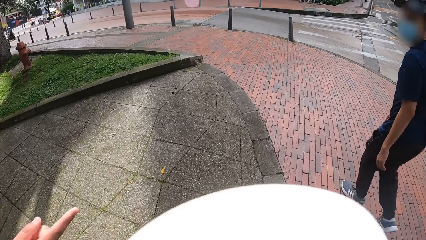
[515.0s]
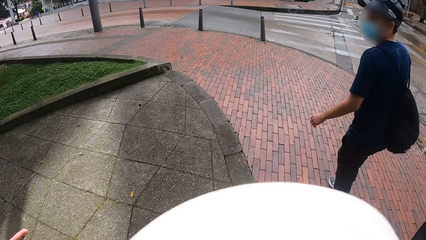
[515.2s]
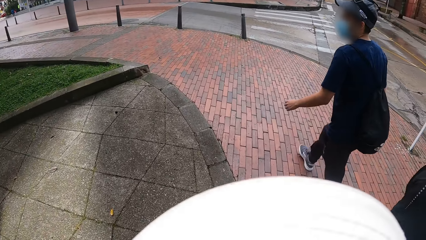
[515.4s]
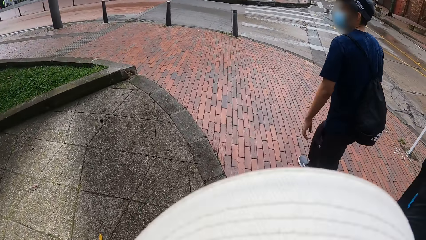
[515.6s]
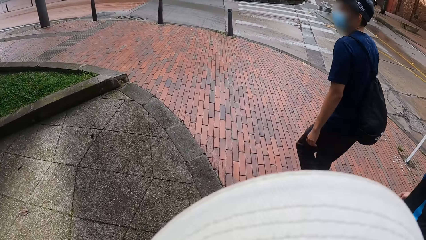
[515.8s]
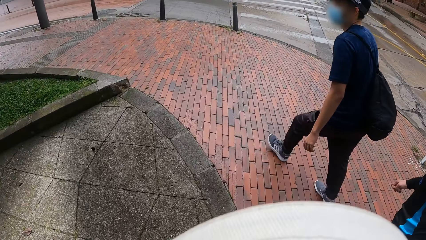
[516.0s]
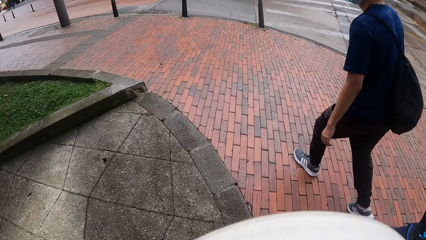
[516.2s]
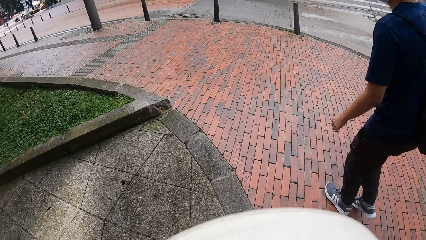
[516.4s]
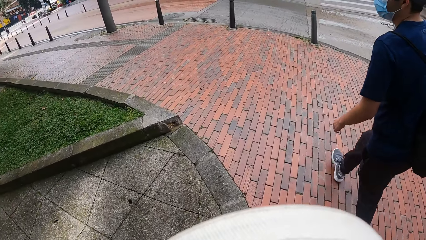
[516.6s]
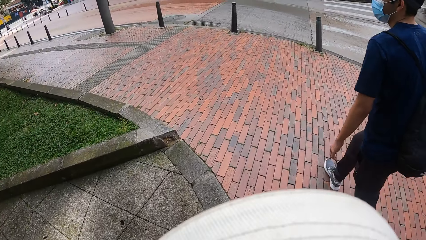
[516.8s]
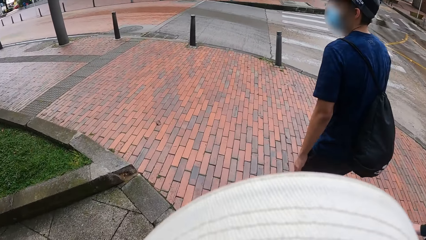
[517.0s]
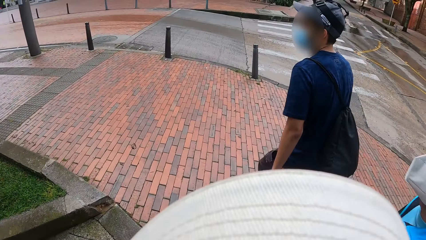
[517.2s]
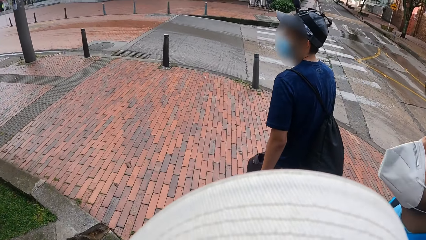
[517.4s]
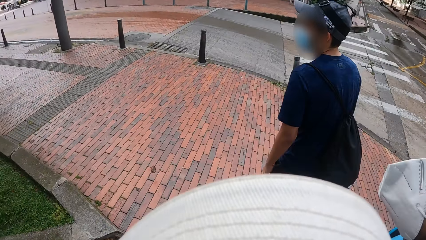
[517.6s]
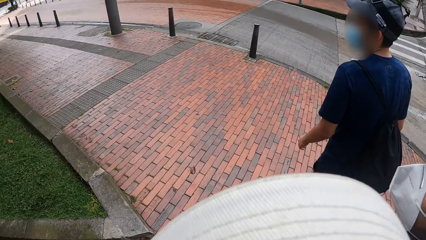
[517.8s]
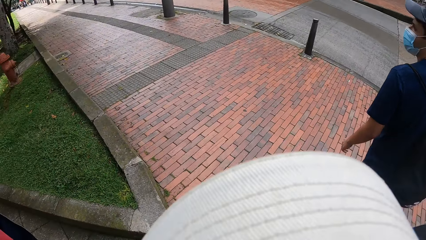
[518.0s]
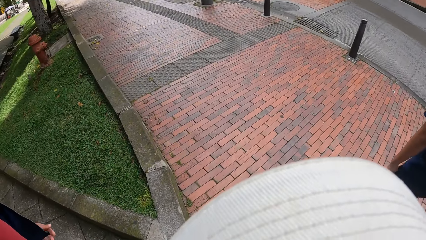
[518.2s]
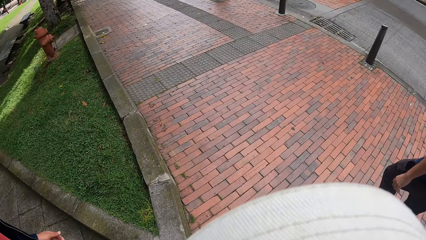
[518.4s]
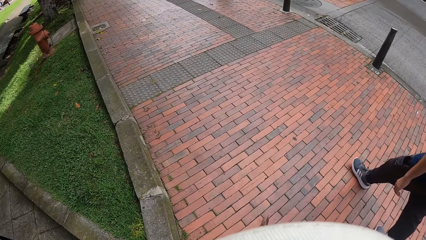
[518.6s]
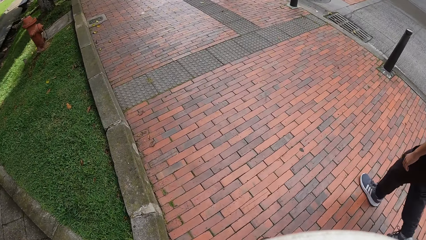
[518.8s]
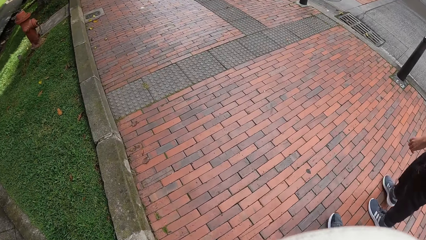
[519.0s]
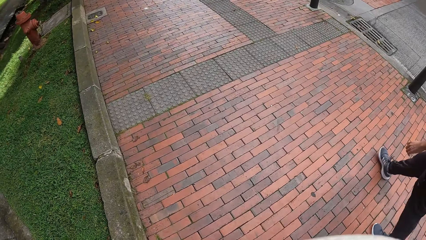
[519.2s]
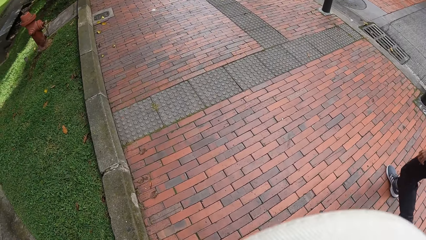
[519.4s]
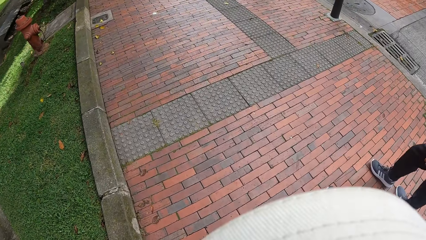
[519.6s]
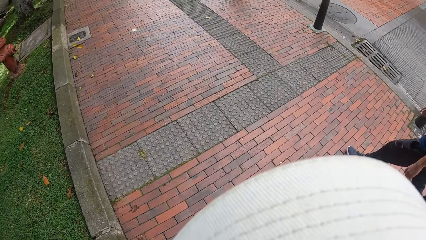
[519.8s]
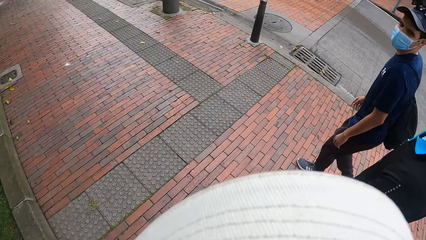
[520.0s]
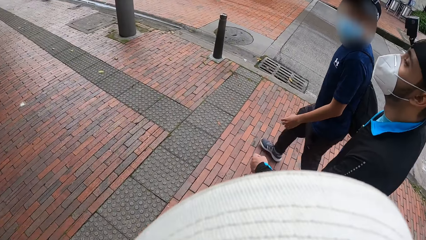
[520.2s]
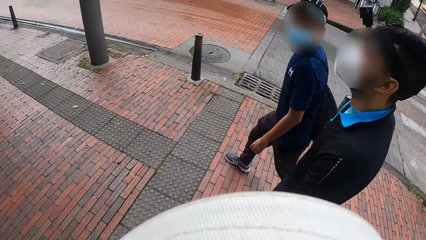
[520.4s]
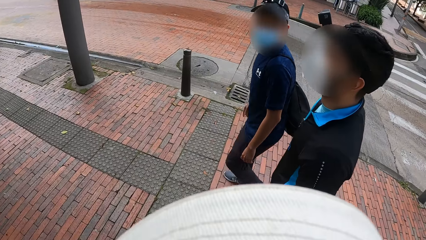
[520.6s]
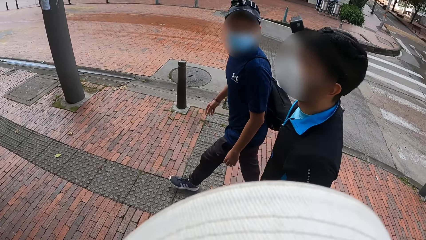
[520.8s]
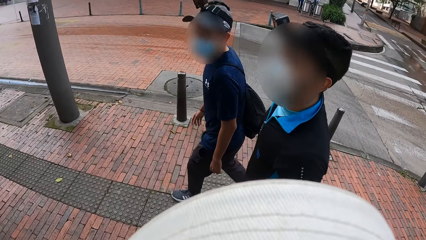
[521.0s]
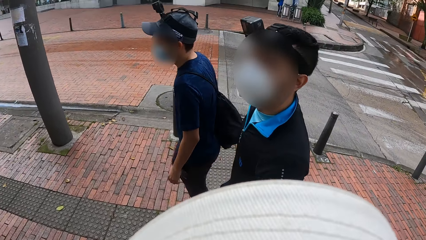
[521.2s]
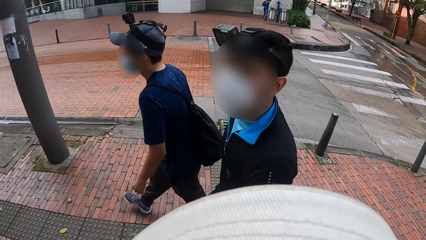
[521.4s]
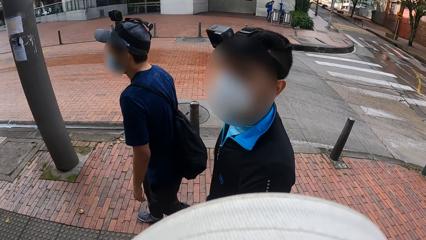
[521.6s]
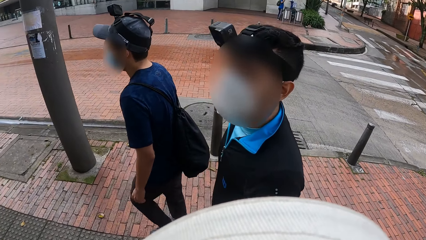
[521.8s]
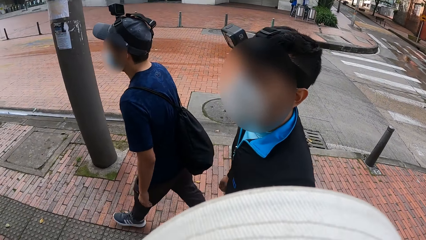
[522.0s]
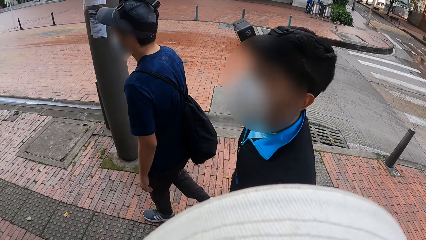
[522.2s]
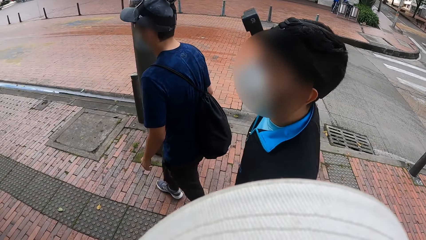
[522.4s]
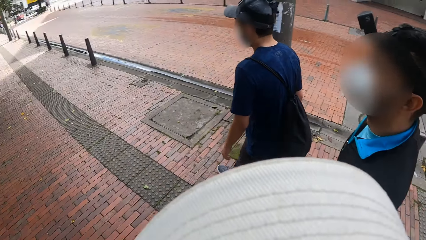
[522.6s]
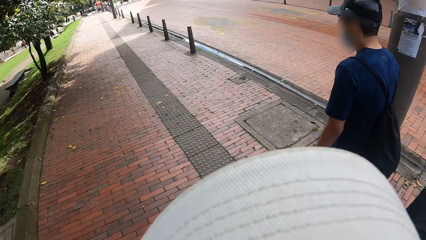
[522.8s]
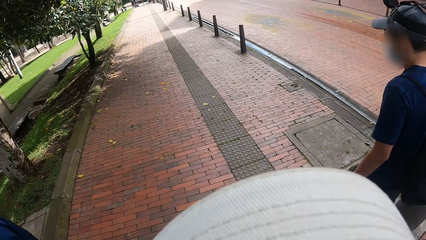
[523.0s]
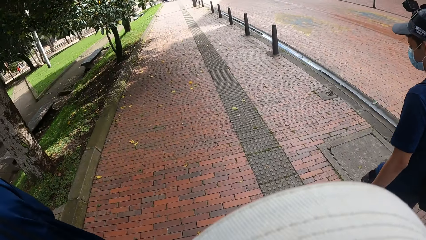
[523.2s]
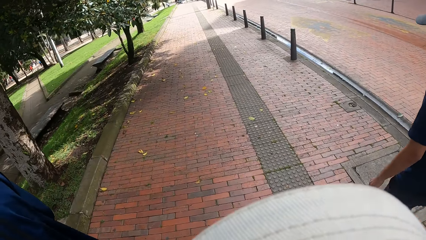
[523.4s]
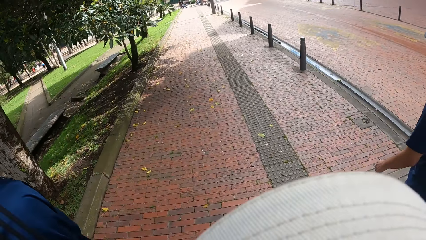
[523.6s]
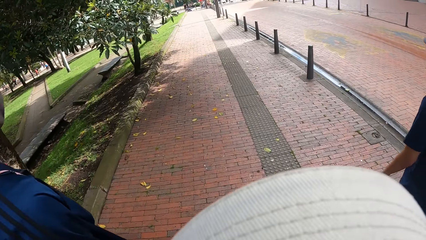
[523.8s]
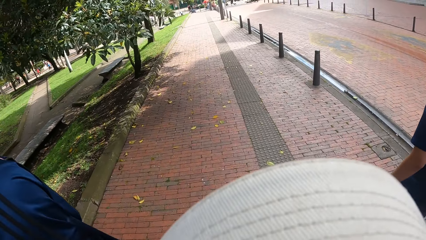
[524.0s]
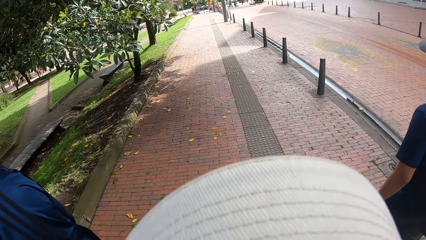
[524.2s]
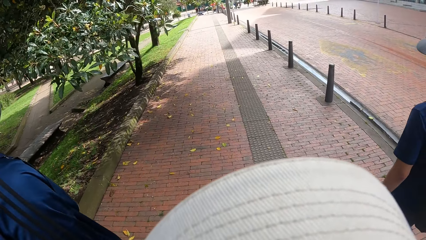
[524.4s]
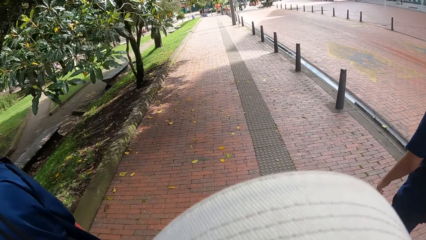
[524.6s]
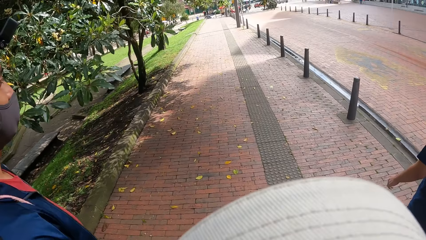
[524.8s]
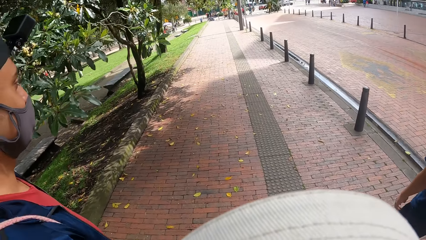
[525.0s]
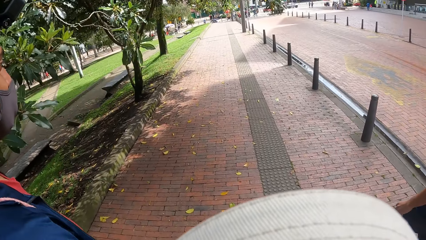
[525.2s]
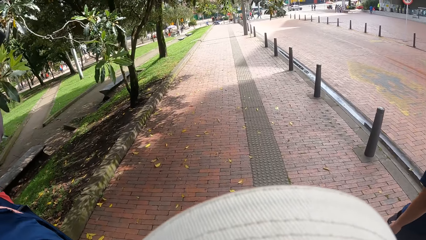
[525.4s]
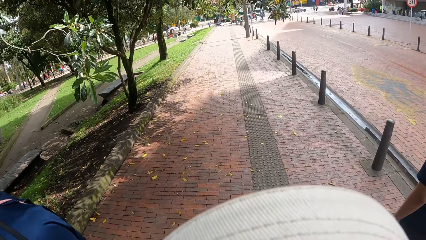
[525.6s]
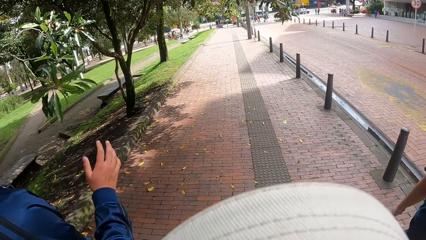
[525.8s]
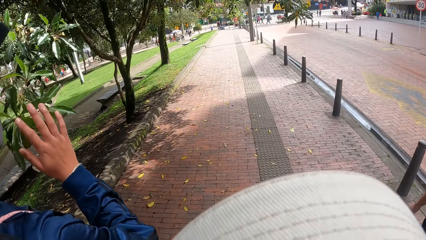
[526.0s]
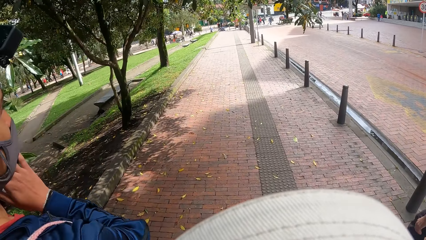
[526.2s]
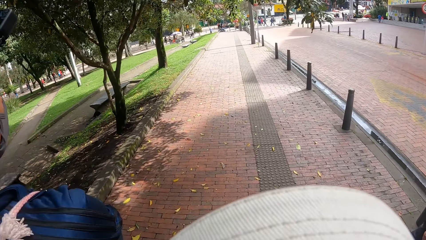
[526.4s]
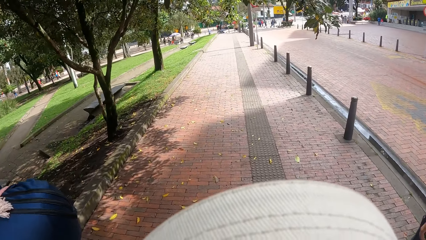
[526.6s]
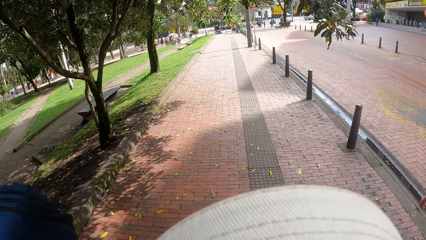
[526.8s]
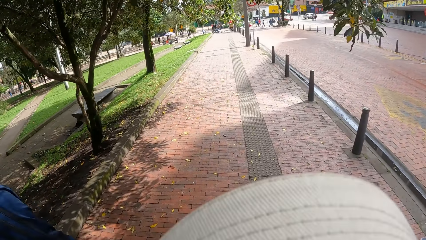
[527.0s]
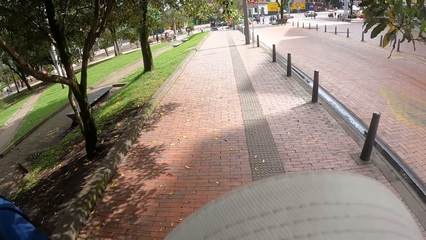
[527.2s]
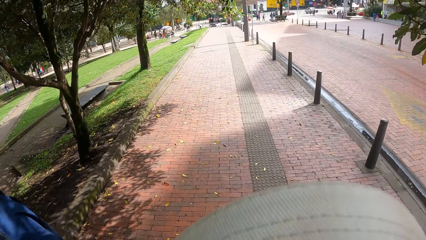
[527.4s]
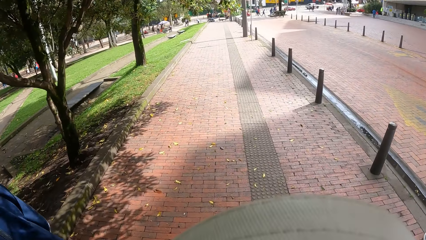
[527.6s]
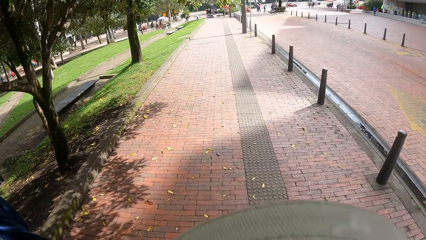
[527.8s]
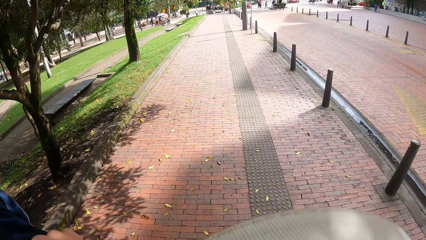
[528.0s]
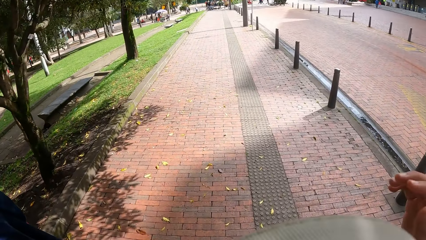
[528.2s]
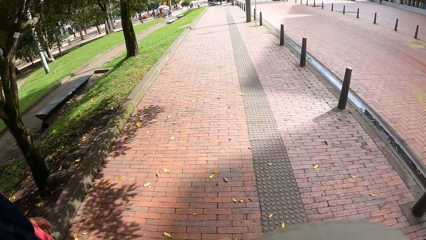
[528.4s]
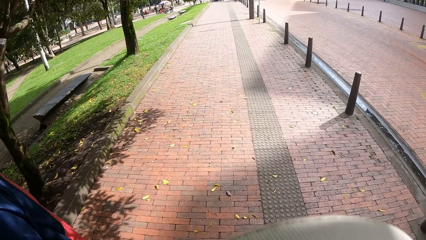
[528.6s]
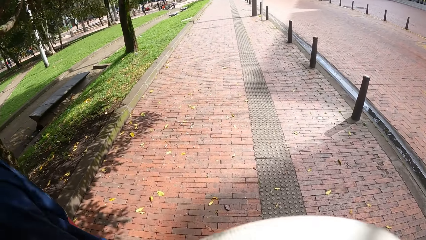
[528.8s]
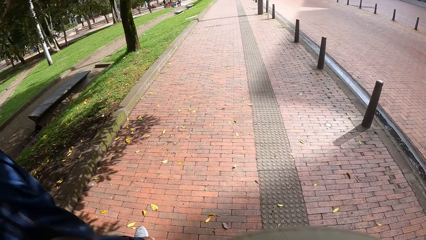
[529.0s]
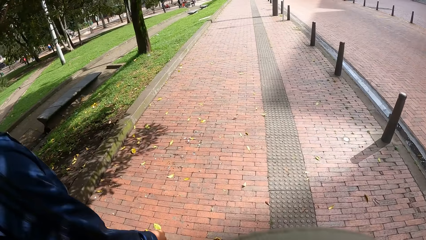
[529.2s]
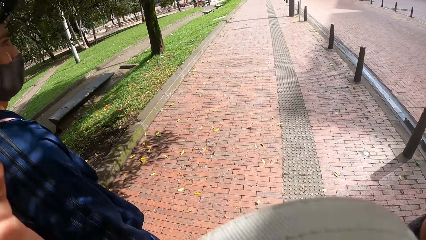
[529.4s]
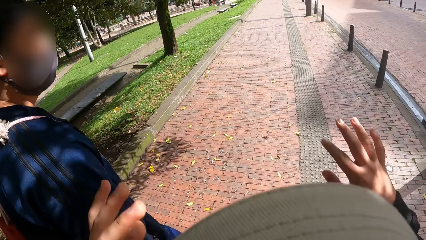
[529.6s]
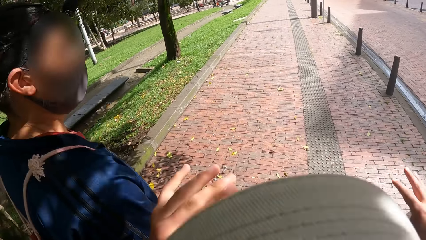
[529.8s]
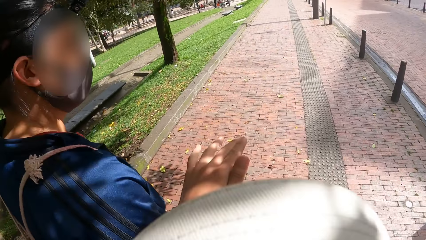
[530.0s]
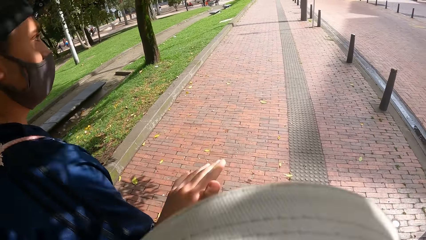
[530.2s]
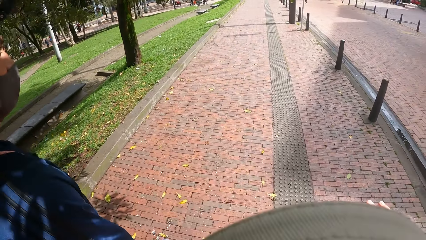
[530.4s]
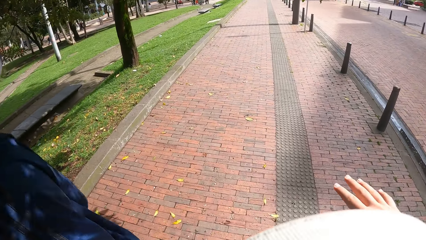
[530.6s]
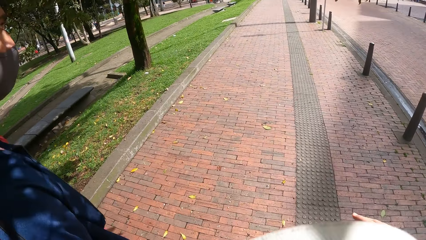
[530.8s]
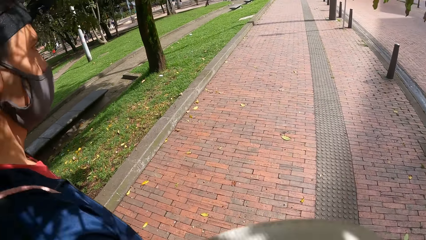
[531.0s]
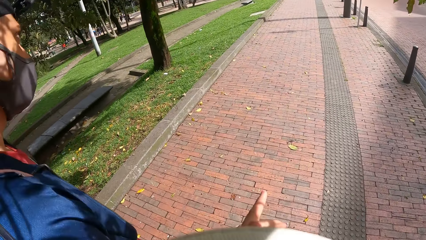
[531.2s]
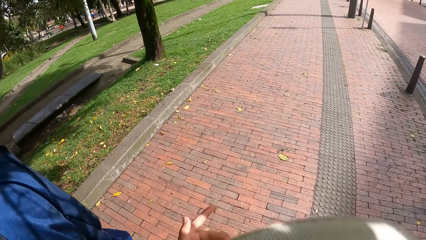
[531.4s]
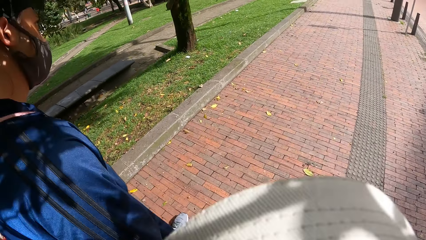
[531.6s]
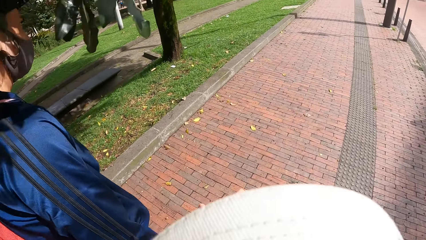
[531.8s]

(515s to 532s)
A person and another person walk around. A third person and the first person walk around. The third person holds the leaves. The camera wearer walks around. The third person walks around.
